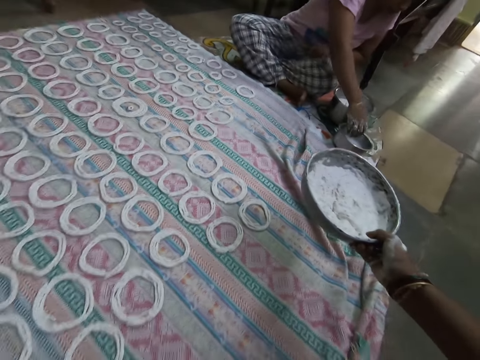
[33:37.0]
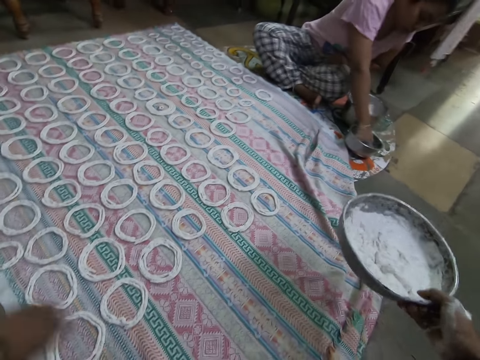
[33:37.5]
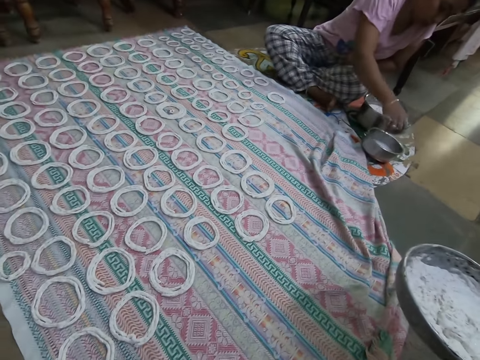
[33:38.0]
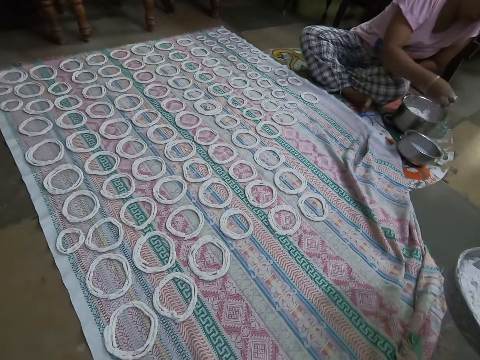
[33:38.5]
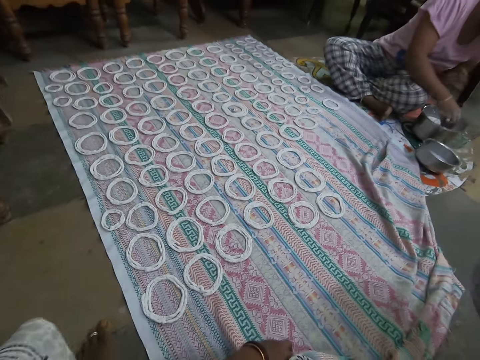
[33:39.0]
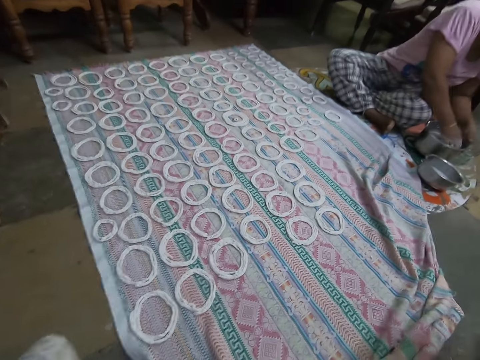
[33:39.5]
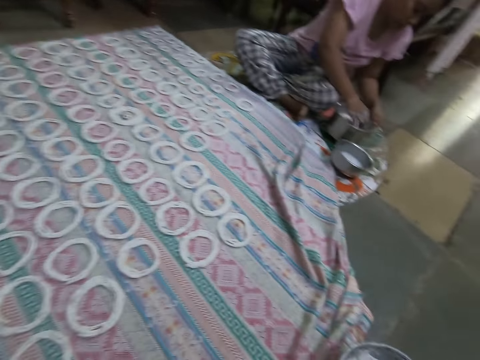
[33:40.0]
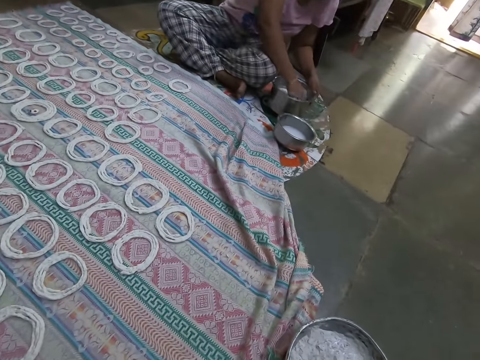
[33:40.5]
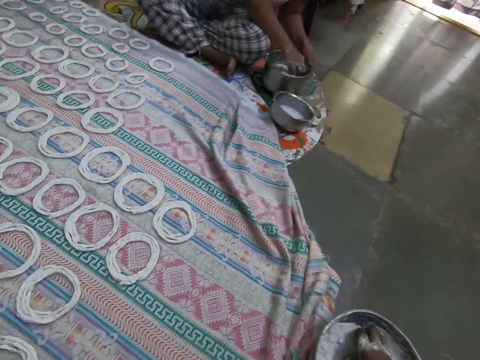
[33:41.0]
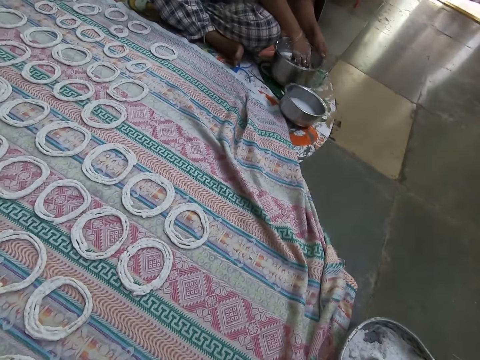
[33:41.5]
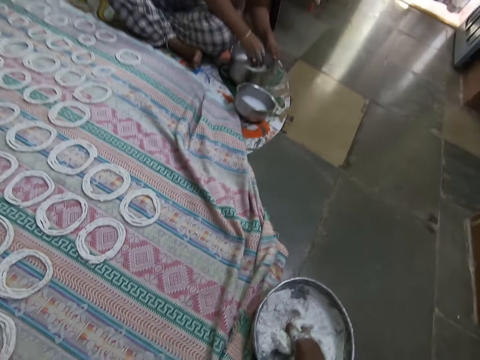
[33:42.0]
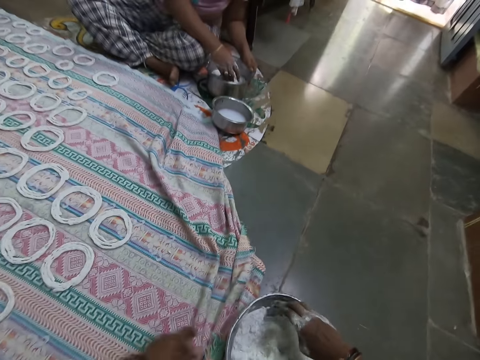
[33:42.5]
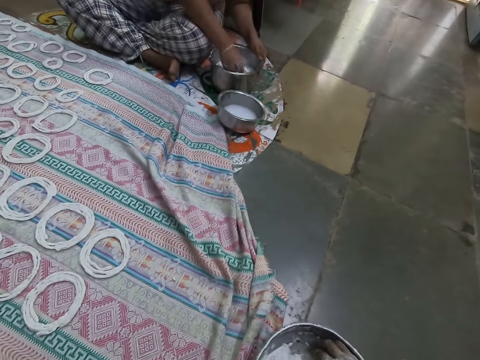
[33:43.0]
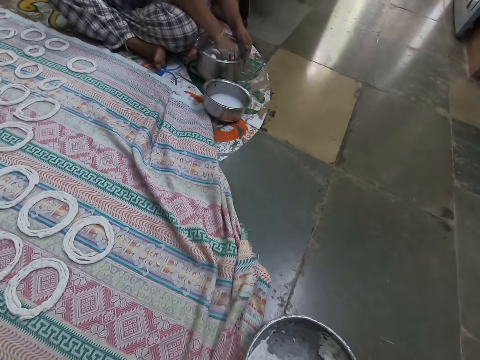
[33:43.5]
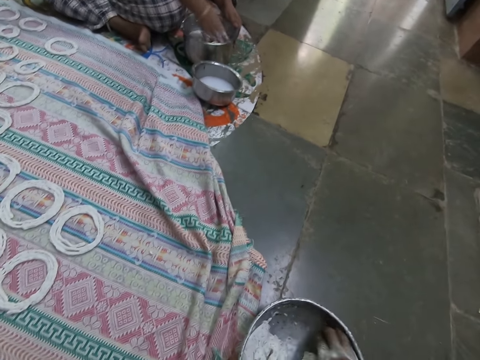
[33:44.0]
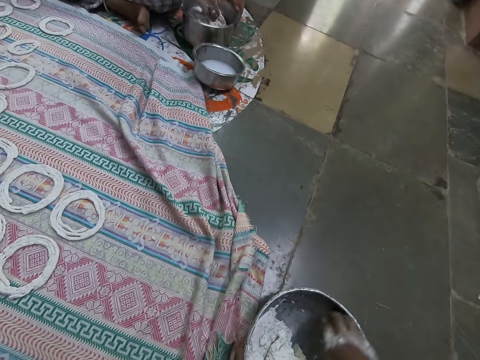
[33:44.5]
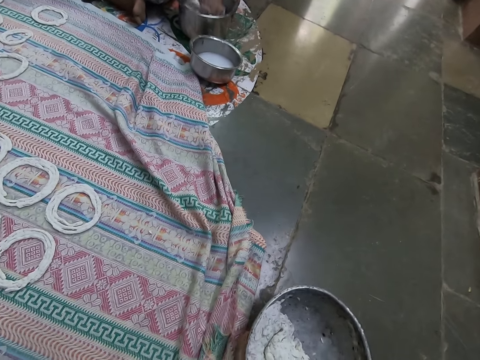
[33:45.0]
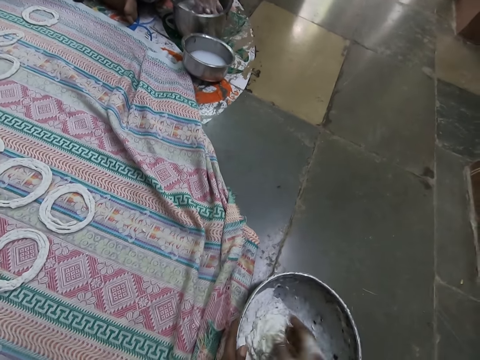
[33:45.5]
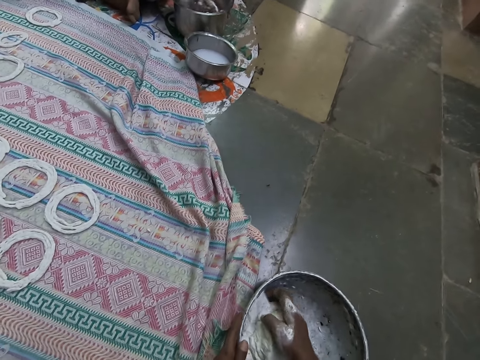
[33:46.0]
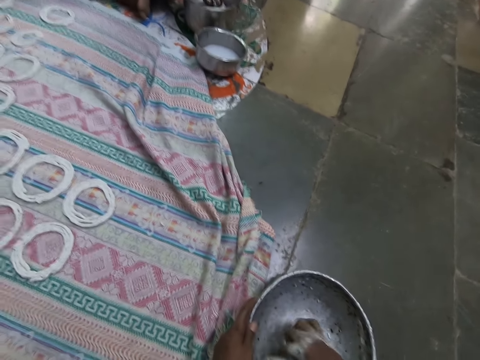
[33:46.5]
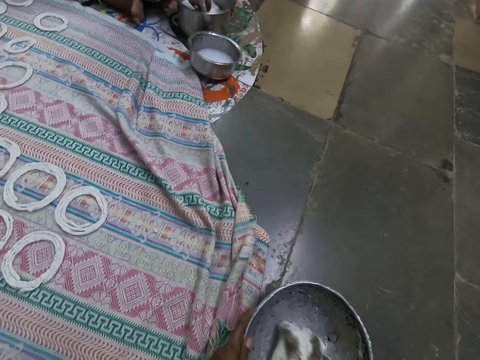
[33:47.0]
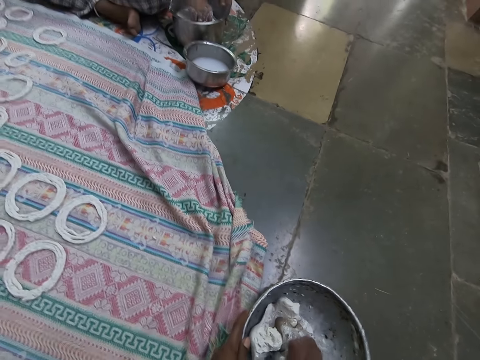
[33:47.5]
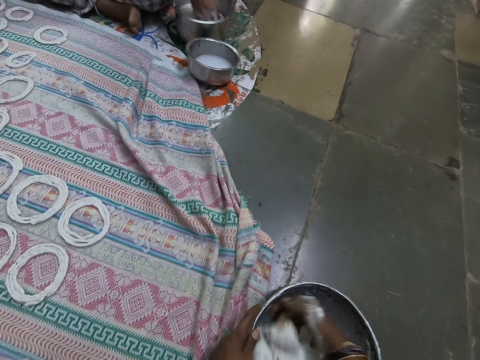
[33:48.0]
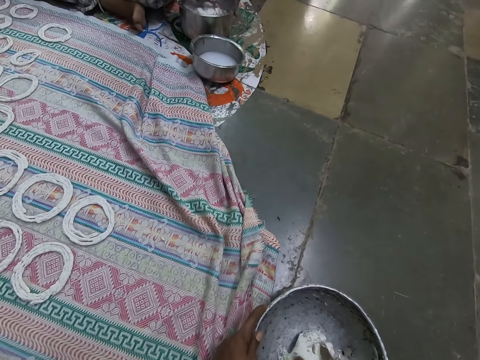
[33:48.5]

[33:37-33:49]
The woman rinses her right hand in a small bowl on the floor. She mixes the murukku flour in the big metal bowl on the floor with her right hand. The camera wearer drops the metal bowl on the floor with her right hand. She mixes the murukku flour in the metal bowl on the floor with her right hand. She kneads the dough.

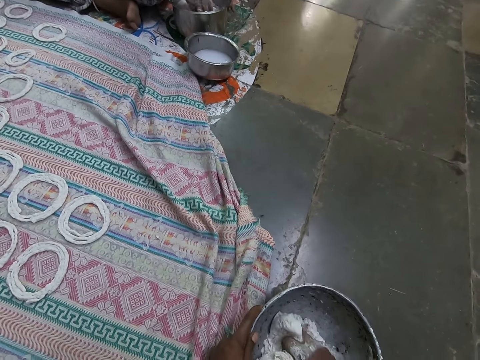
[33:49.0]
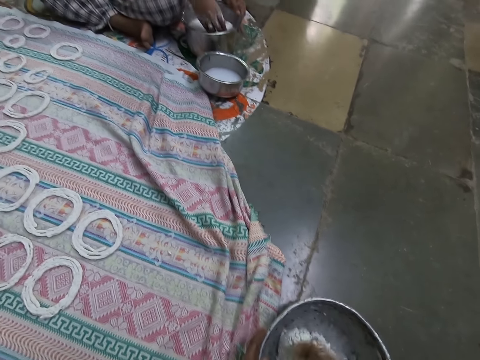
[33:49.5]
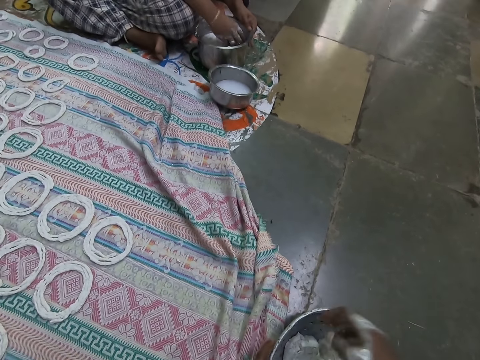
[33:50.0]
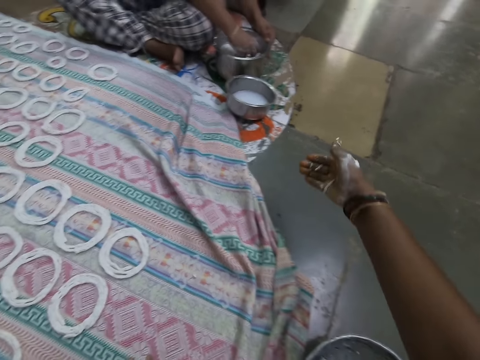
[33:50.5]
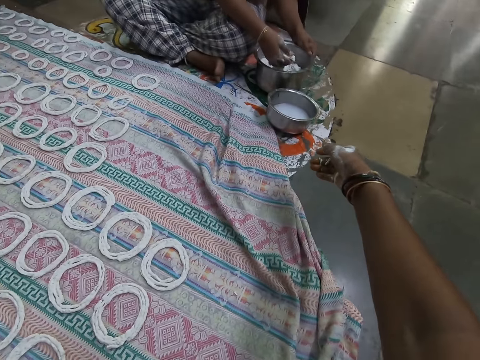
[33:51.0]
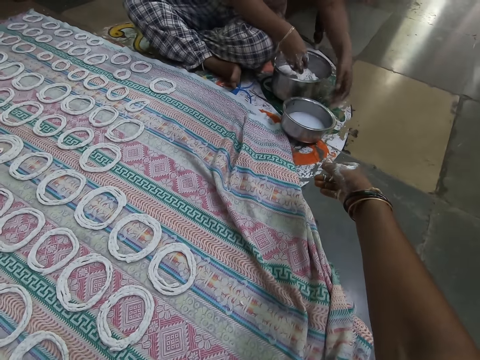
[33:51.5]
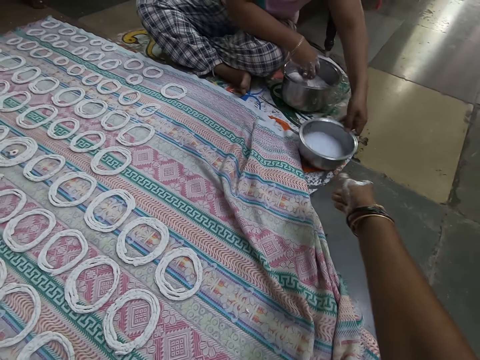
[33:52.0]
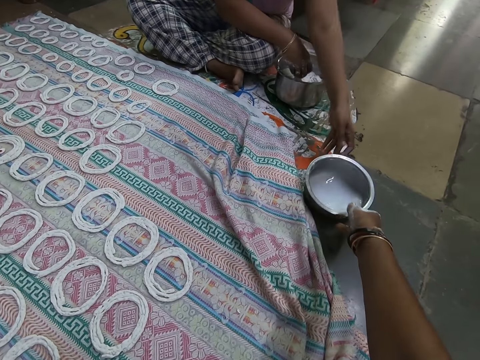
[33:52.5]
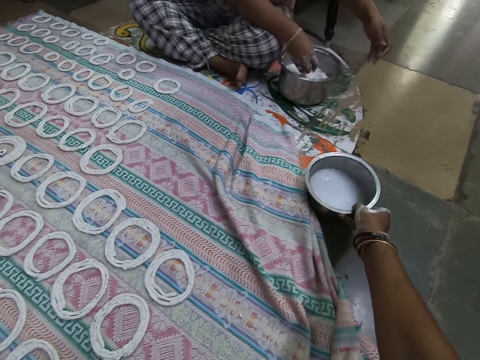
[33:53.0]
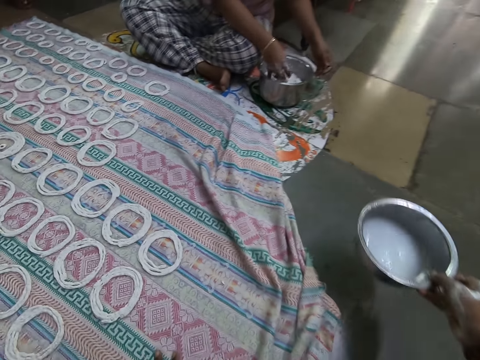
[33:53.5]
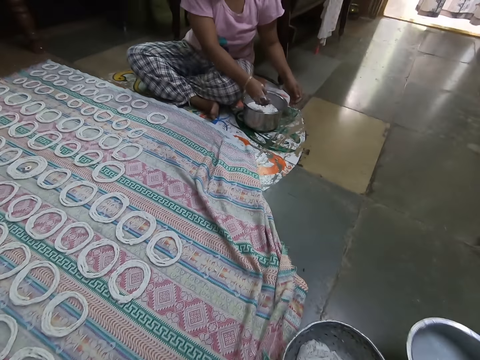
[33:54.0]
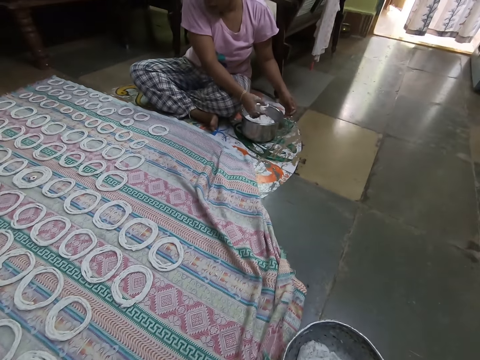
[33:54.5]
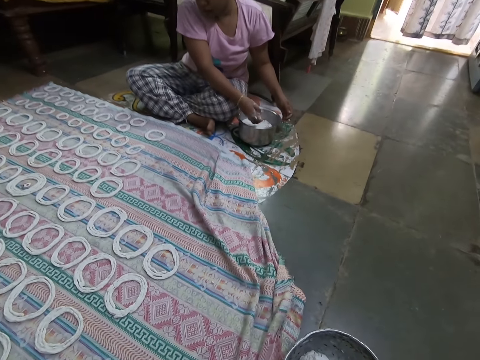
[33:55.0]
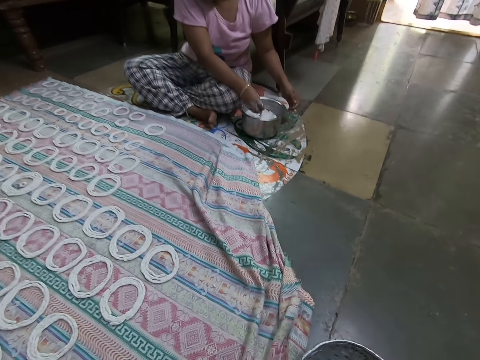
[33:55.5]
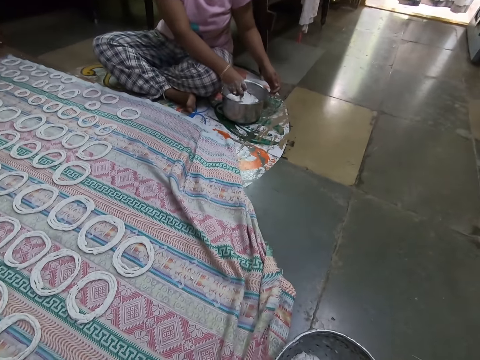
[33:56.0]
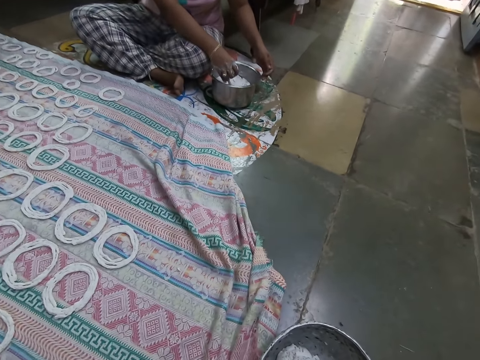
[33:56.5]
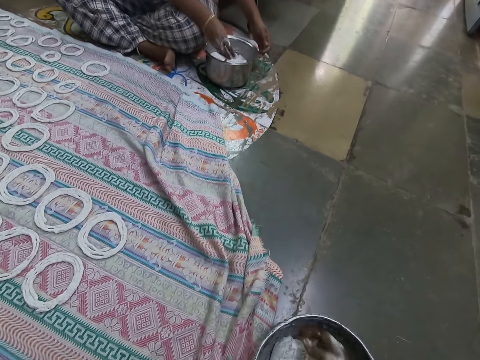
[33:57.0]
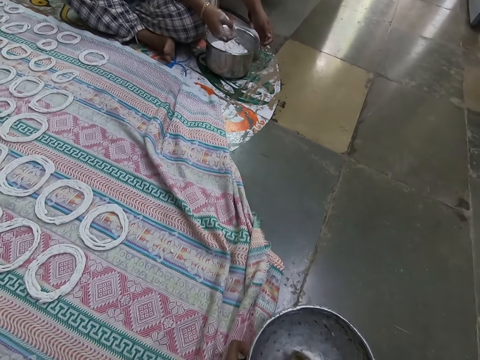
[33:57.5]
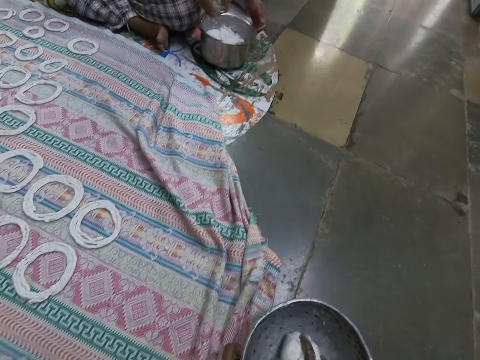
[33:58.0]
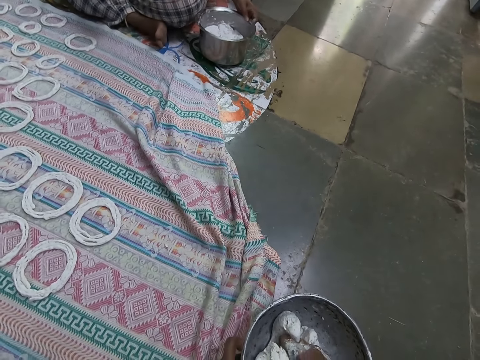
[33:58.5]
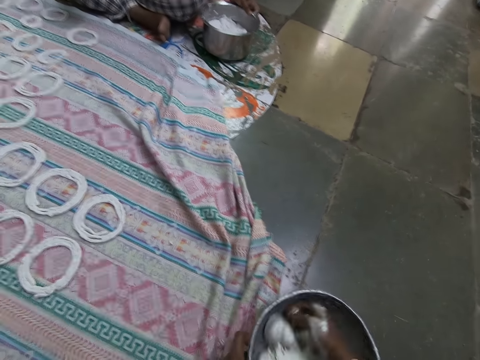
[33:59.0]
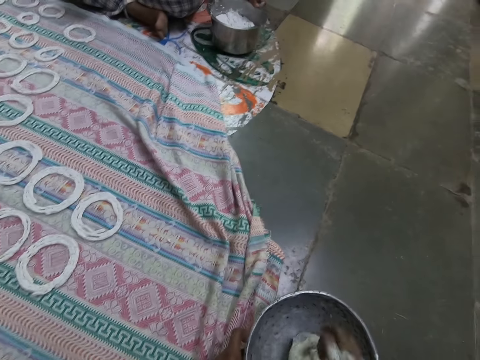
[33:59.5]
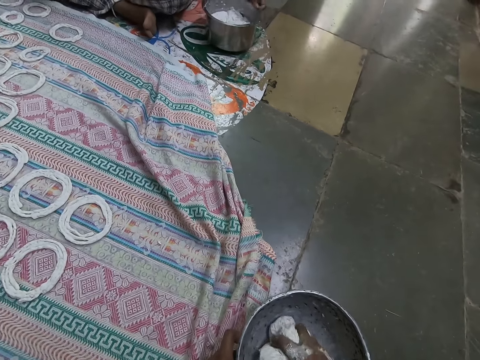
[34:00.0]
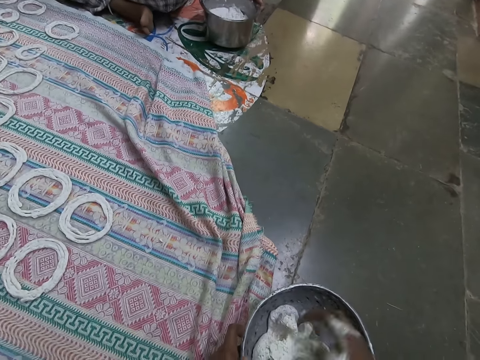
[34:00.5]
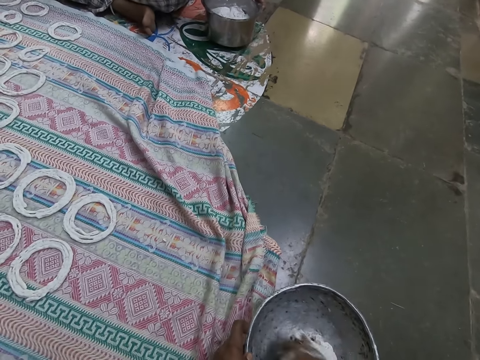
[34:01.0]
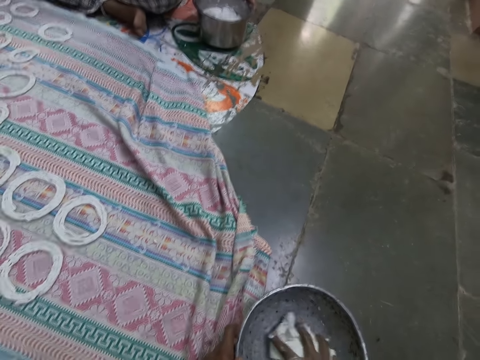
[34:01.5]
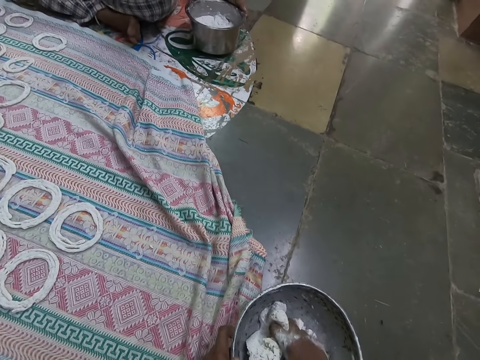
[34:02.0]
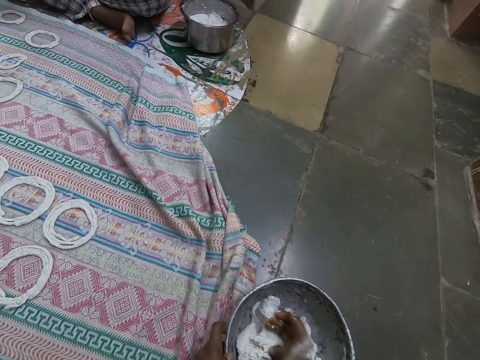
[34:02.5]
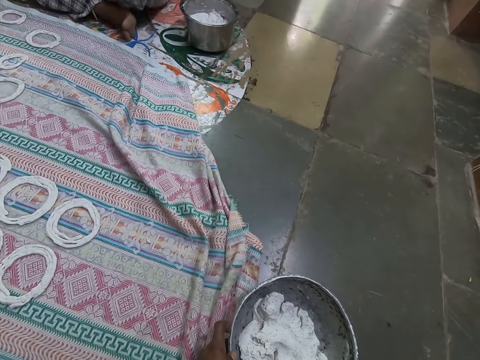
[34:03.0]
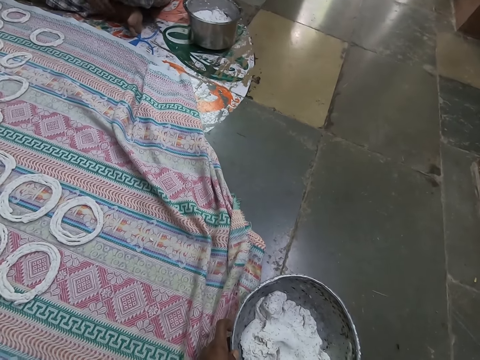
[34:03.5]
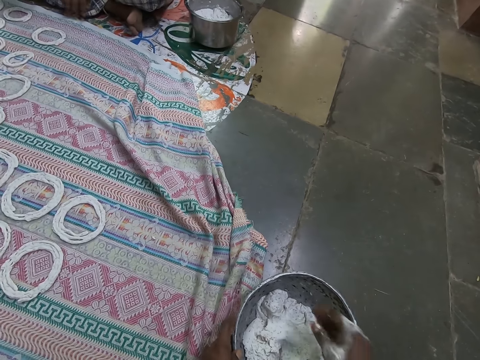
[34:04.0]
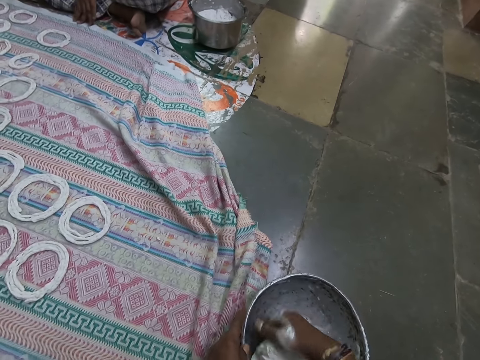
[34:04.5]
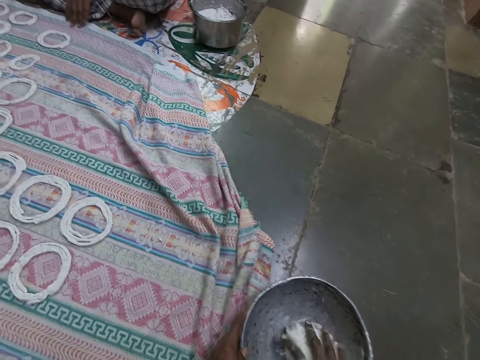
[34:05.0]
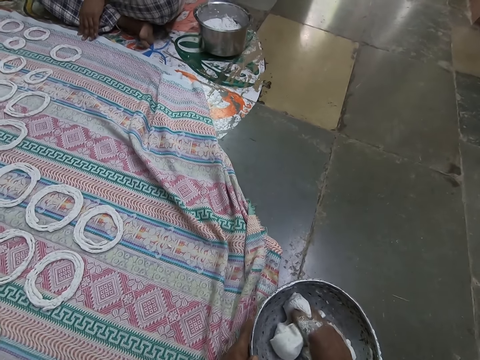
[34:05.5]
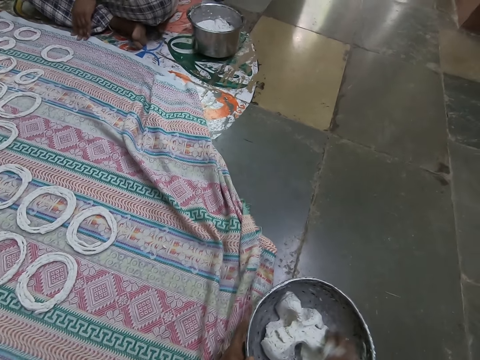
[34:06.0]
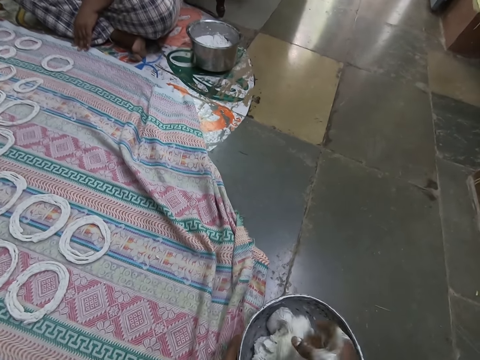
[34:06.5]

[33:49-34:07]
The woman takes some murukku flour from the big metal bowl on the floor with her right hand. The camera wearer interacts with the woman. The woman presses the murukku flour with her right hand and moves the small bowl on the floor with her left hand. The woman passes the cooking pot to the camera wearer. The camera wearer carries the small bowl on the floor with her right hand. She drops the small bowl on the floor with her right hand. She mixes the murukku flour in the metal bowl on the floor with her right hand. She kneads the dough.
